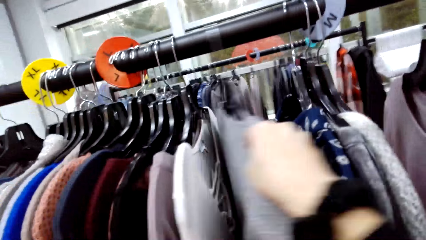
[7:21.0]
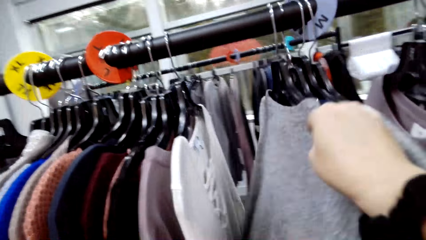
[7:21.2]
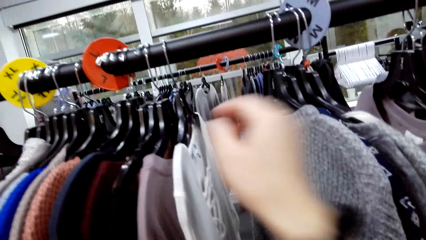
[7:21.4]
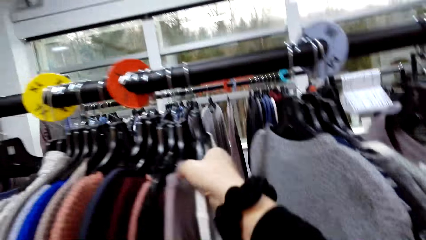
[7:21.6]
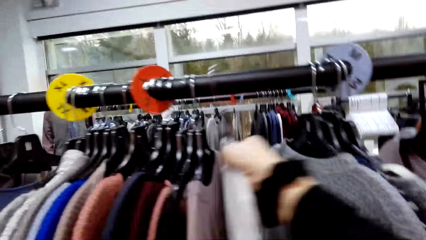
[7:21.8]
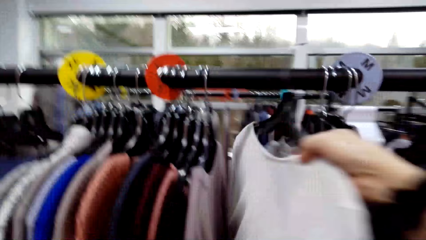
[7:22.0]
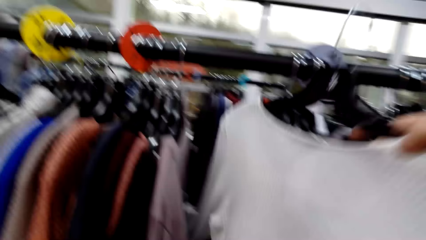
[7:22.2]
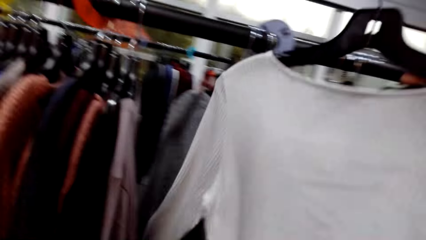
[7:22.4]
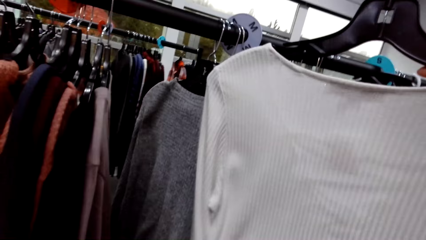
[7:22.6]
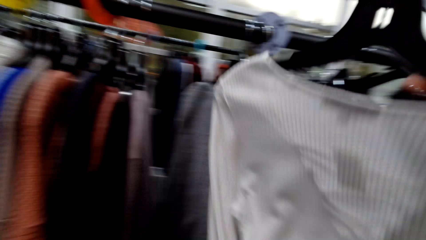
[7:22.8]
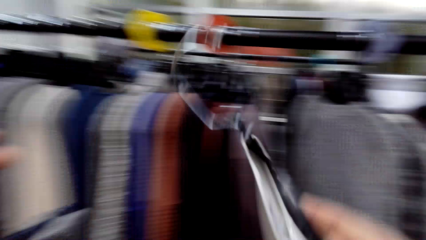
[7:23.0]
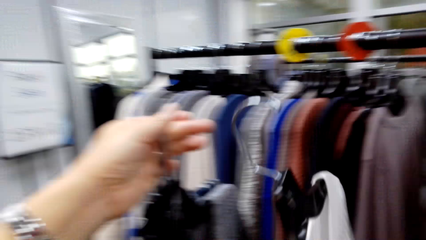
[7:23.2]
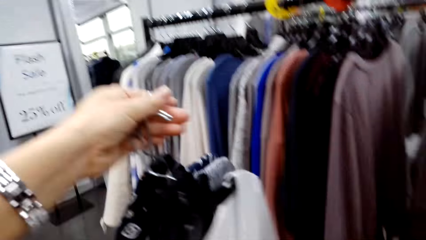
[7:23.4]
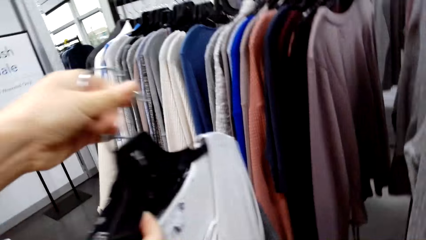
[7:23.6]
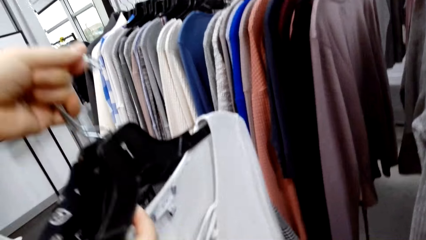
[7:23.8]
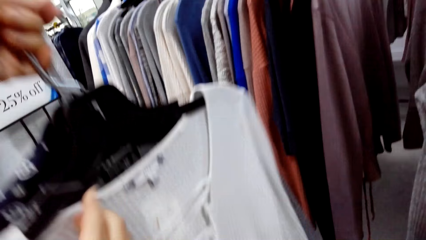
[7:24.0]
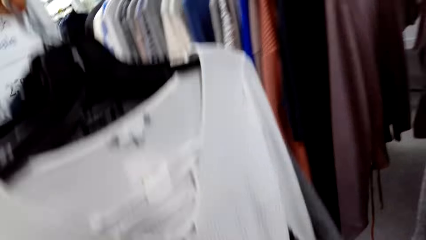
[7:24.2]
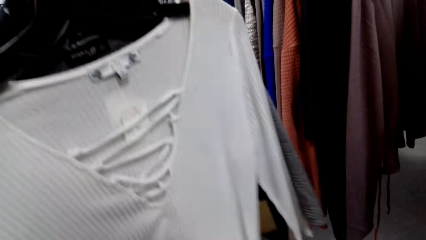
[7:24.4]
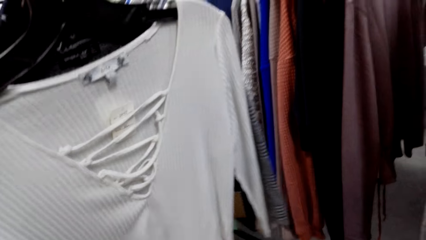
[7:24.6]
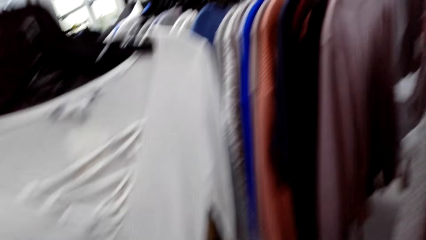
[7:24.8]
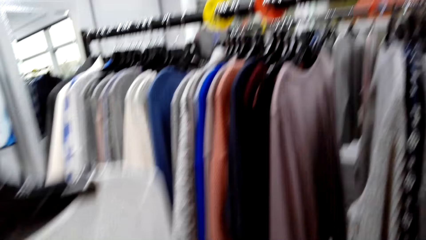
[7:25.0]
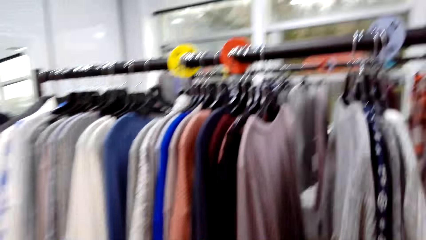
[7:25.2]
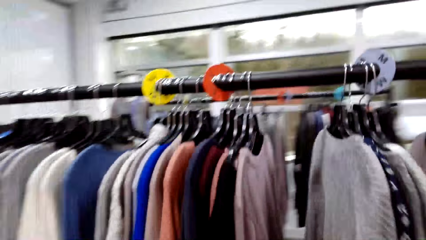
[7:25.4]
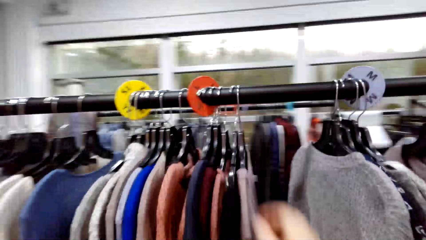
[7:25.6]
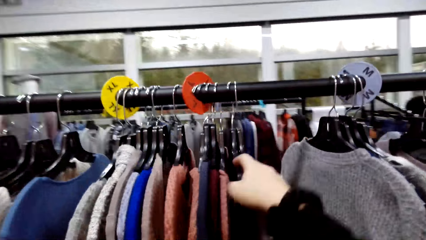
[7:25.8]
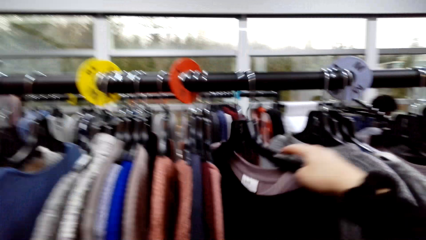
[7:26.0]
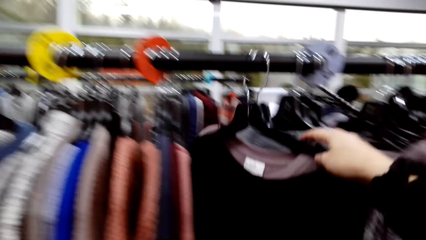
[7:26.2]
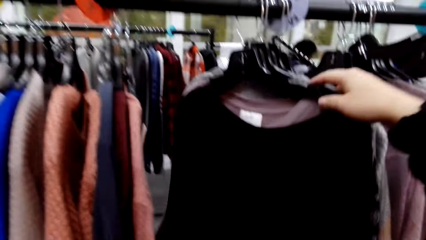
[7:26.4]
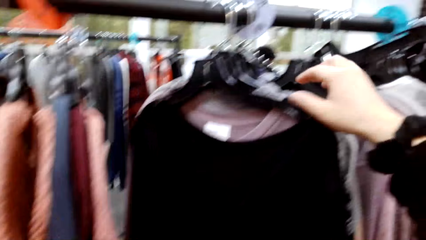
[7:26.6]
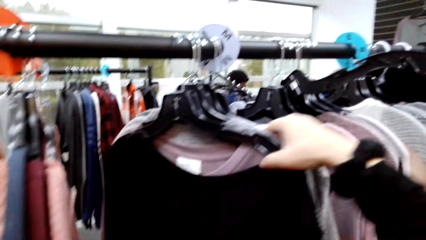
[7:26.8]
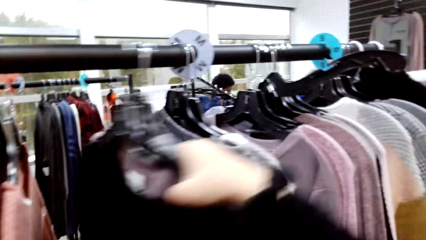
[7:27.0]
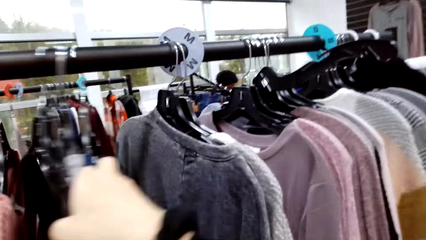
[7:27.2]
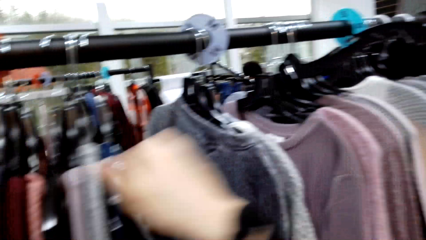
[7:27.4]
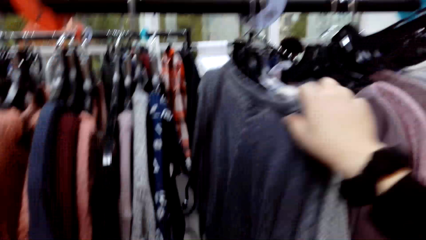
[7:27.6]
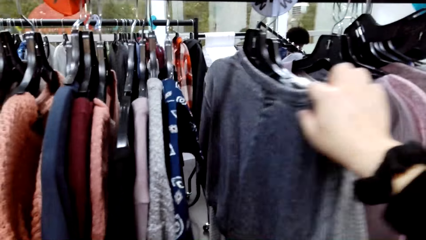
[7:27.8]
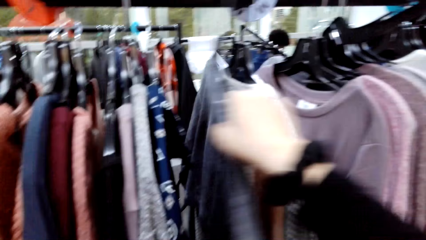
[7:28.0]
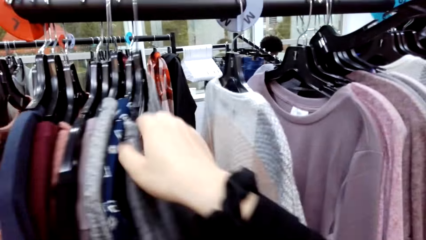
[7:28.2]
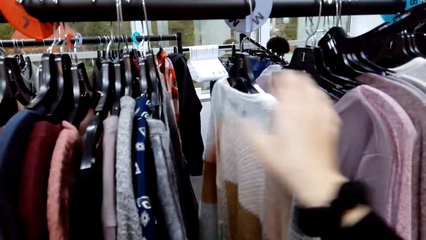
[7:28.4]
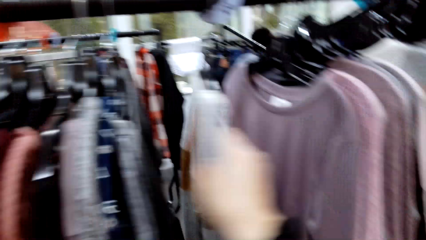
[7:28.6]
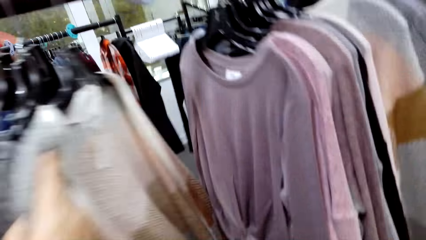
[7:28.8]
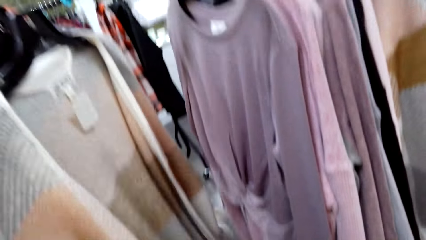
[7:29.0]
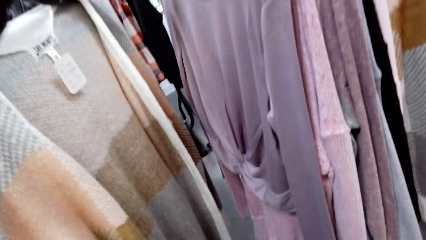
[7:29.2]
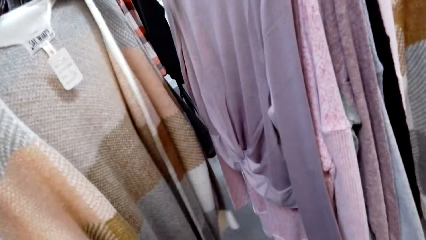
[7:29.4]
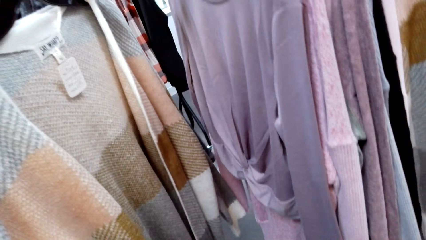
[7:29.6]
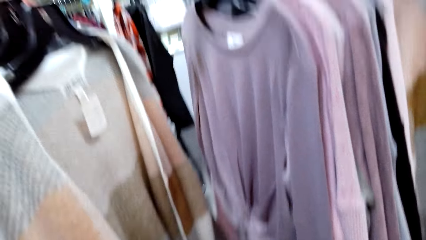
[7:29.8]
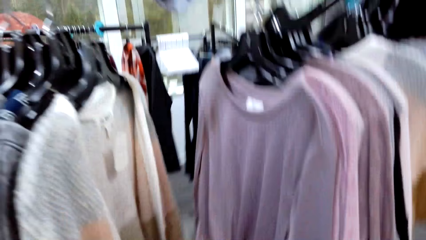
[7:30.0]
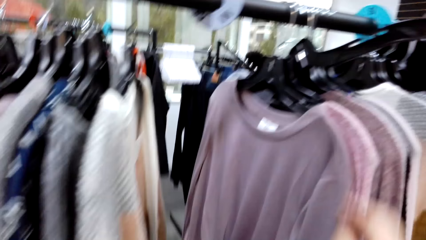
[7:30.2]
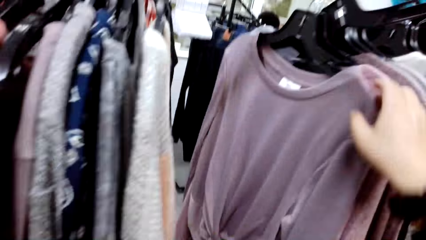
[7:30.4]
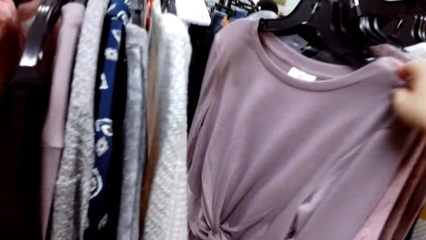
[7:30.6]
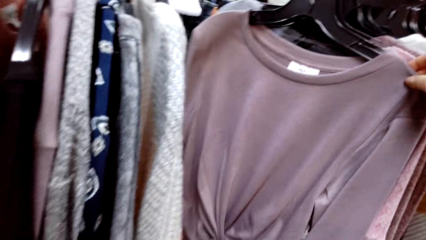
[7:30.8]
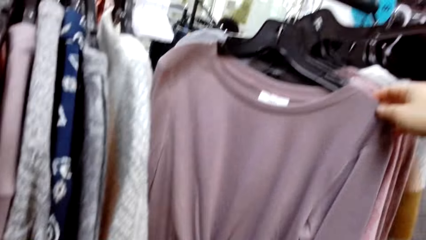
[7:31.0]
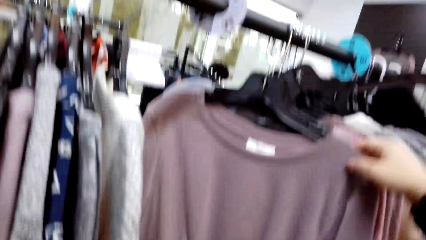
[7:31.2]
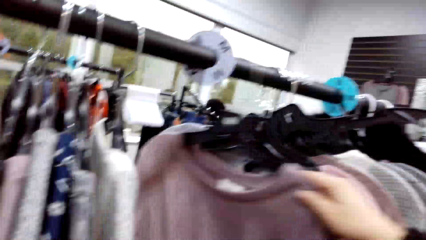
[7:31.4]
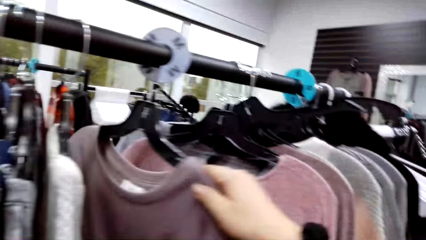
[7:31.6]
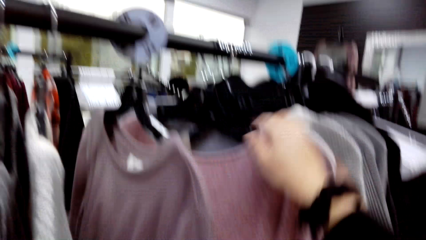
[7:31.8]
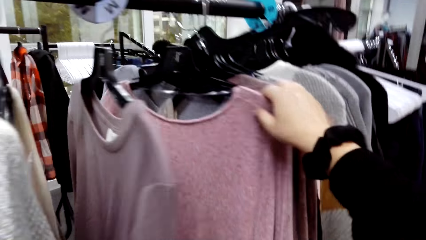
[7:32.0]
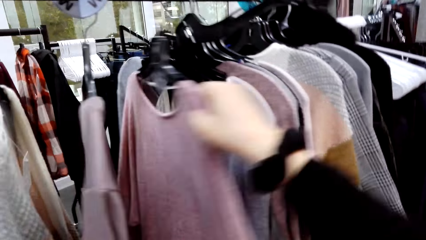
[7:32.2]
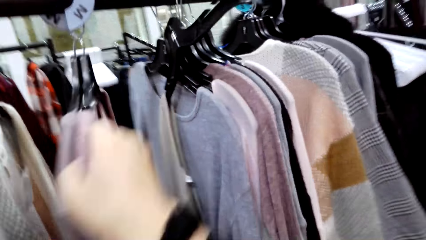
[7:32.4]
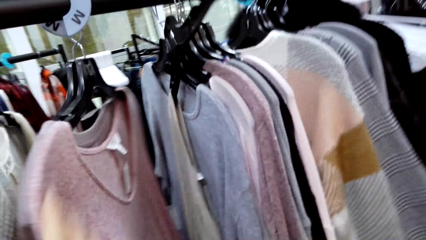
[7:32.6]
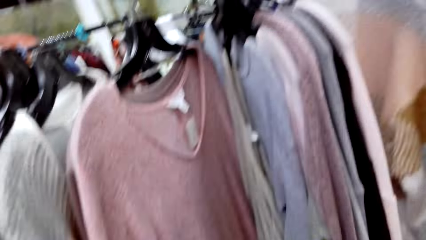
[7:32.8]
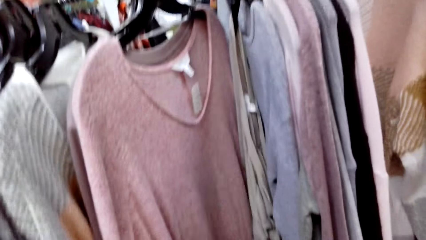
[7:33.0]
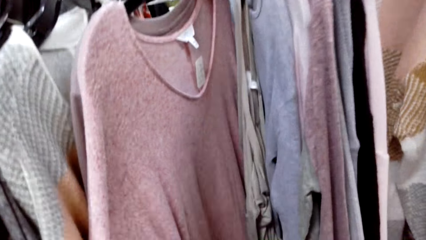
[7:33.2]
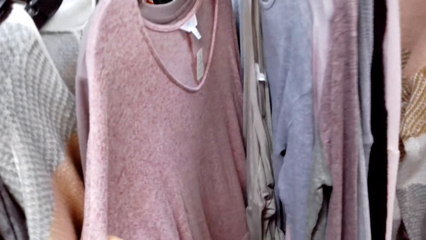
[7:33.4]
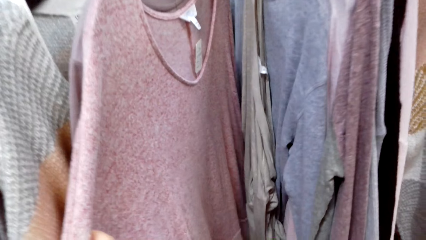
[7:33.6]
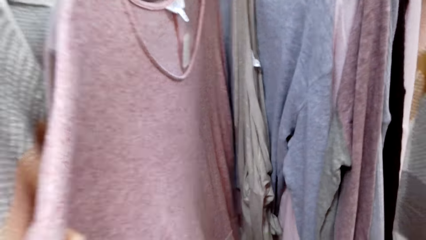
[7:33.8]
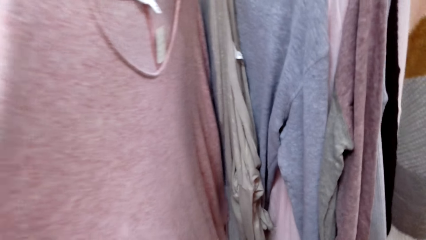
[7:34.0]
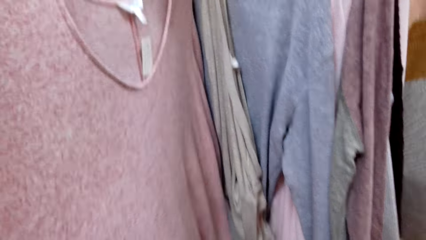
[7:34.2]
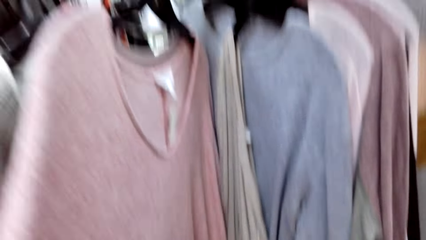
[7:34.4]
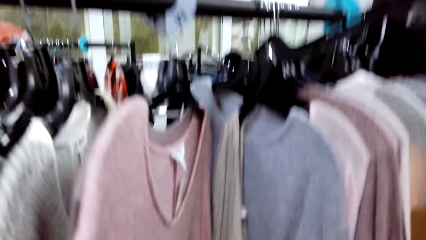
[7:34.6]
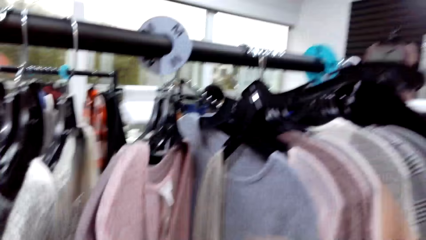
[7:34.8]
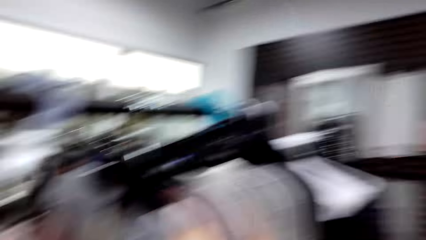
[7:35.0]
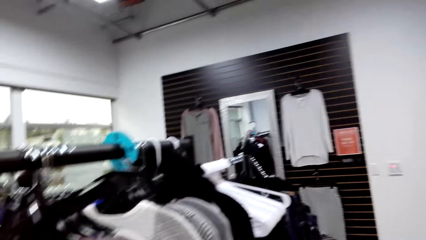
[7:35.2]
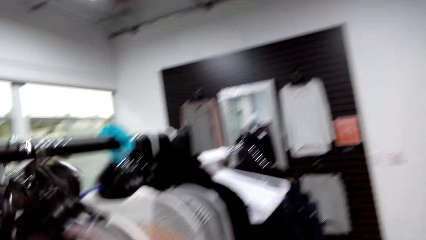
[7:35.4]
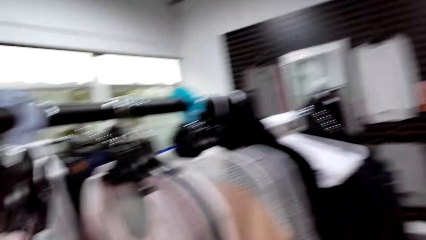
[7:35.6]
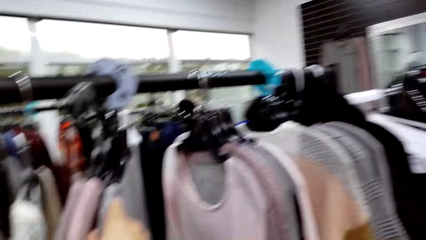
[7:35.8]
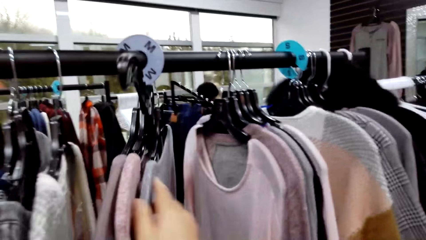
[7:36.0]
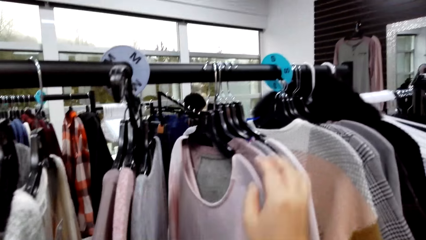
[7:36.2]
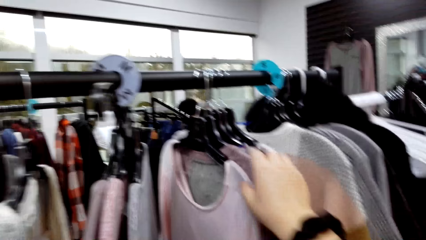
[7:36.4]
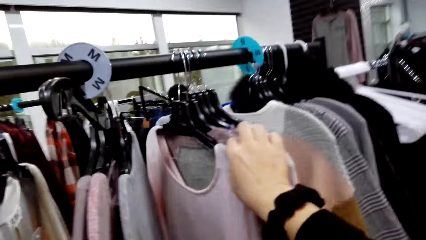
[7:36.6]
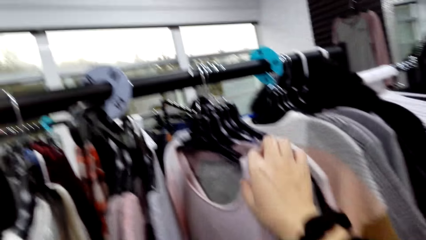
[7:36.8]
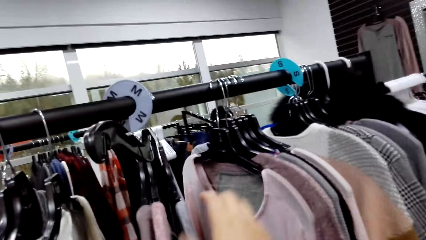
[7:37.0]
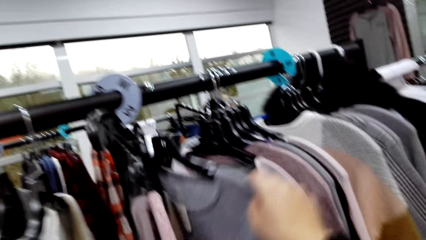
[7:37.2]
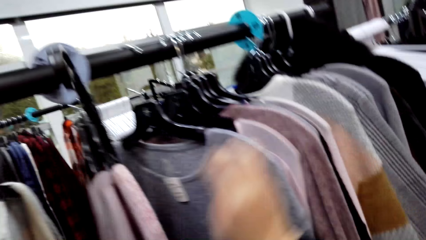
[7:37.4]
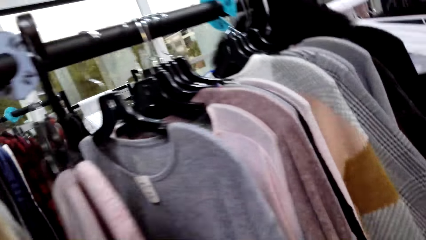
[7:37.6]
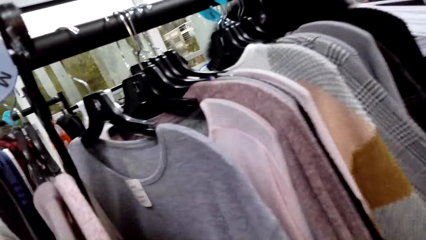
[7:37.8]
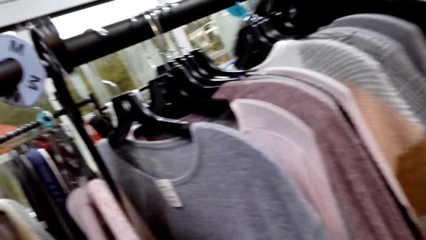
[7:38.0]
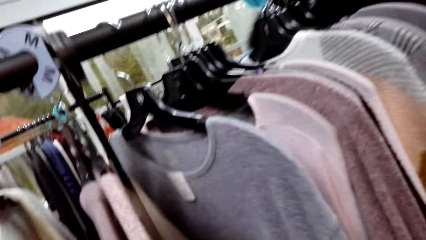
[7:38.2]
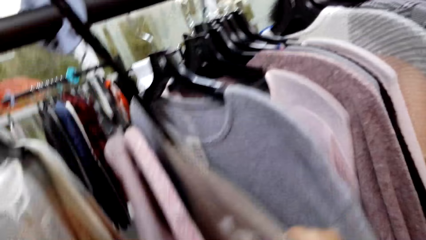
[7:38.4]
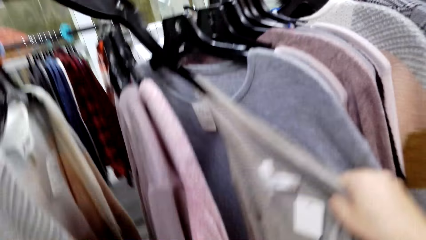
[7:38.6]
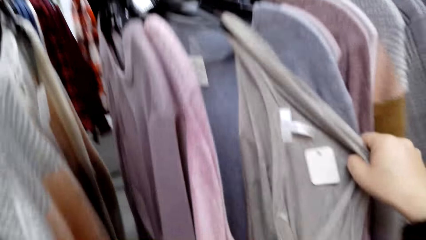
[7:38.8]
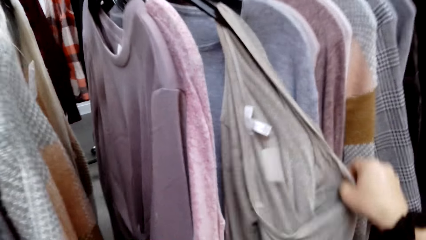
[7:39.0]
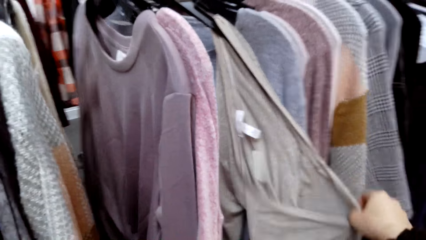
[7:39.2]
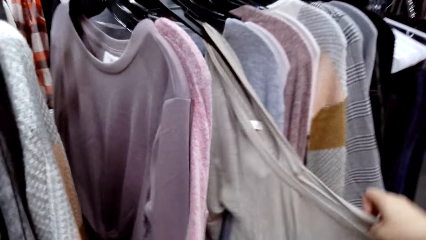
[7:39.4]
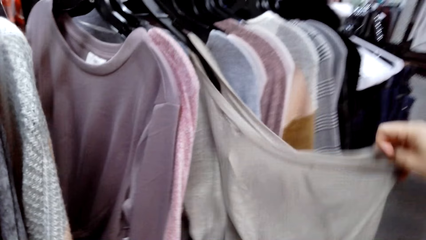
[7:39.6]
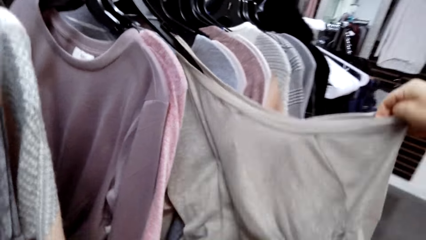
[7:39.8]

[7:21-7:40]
The camera wearer talks. They remove a shirt from the rail. They look at the clothes. They look at the clothes again.
